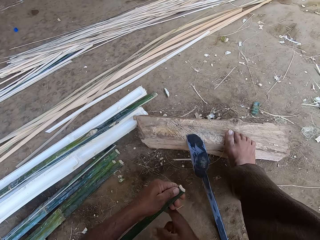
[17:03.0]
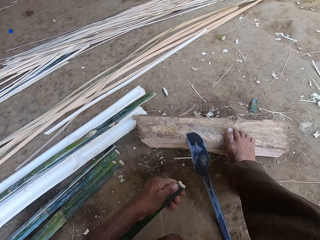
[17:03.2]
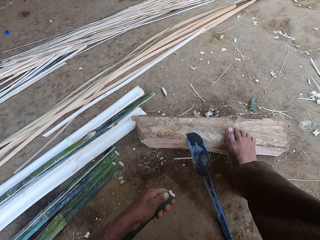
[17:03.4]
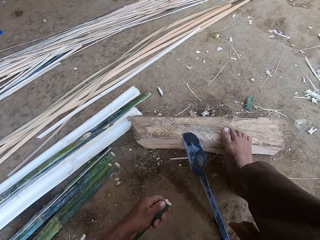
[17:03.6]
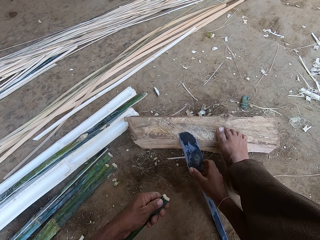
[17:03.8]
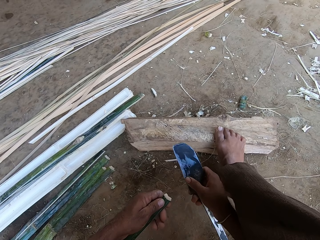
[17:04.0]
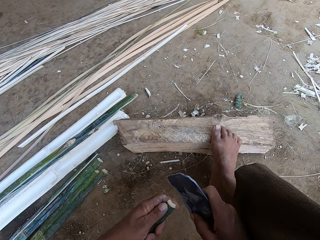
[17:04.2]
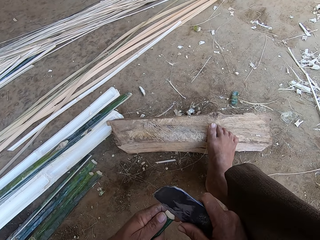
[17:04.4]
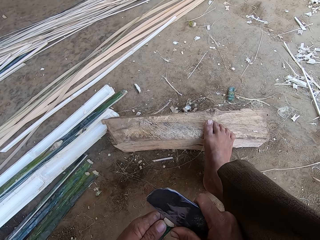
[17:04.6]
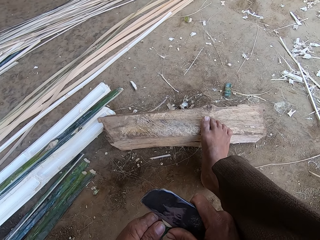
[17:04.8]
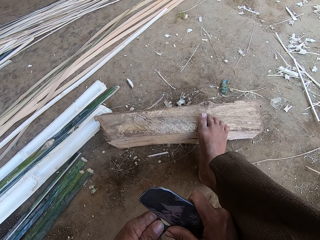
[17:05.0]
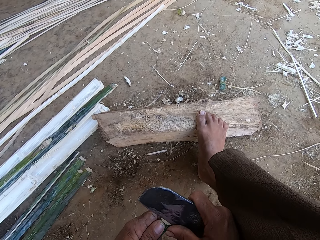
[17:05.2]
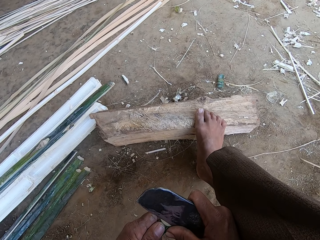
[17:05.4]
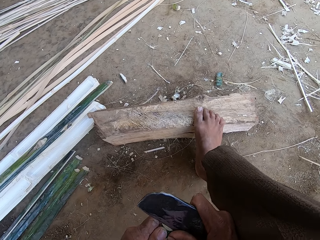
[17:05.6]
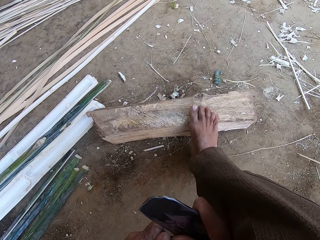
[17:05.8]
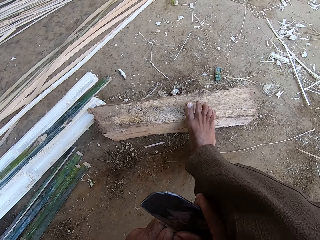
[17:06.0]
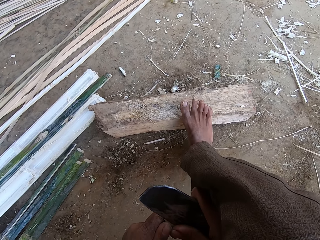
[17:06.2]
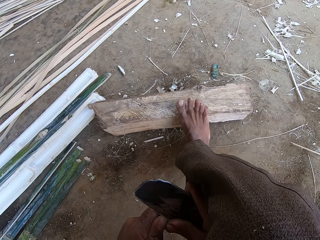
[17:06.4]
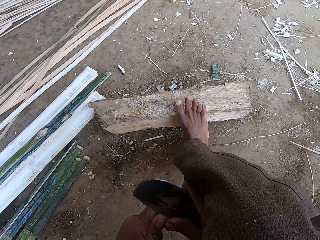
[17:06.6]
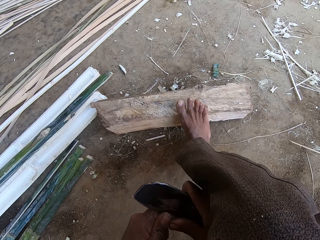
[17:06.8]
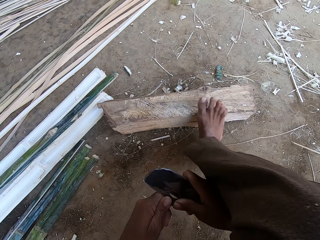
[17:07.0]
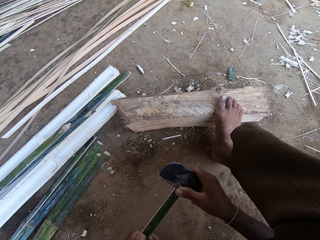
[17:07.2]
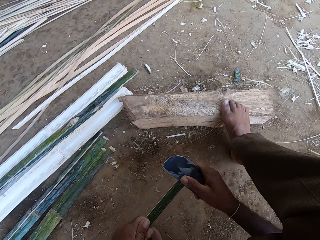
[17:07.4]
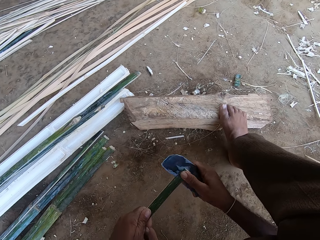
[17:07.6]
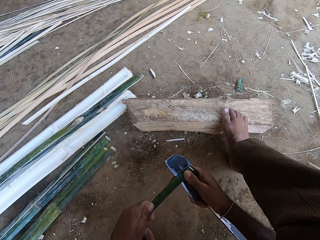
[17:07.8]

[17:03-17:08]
The camera wearer drops the blade on the ground with the right hand. They hold the reed knife. They pick up the blade with the right hand. They cut across the stick with the blade.

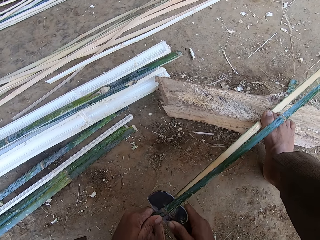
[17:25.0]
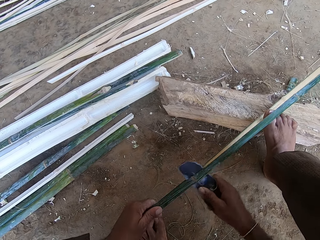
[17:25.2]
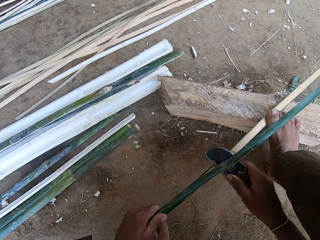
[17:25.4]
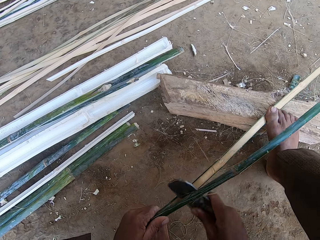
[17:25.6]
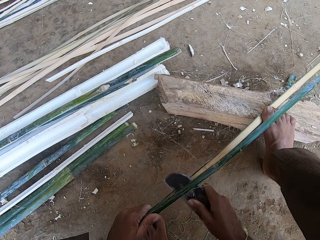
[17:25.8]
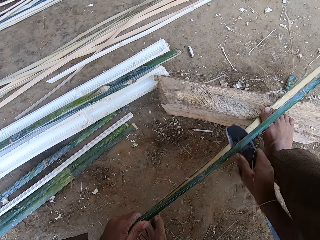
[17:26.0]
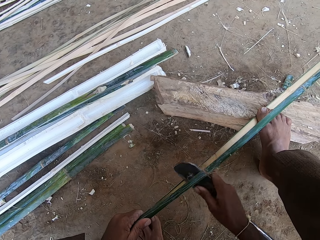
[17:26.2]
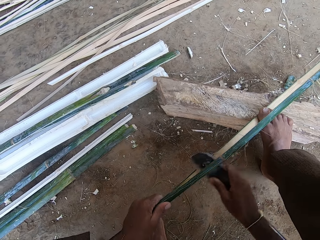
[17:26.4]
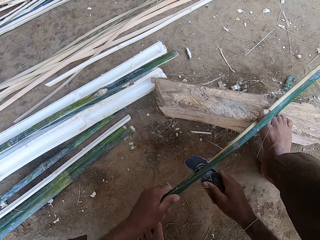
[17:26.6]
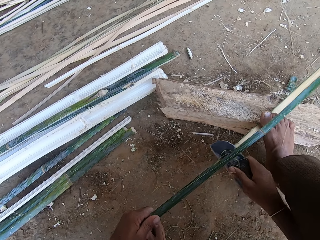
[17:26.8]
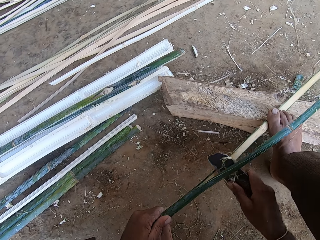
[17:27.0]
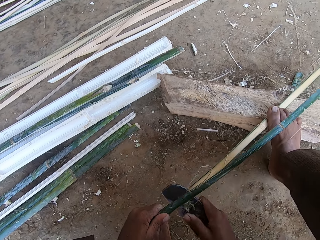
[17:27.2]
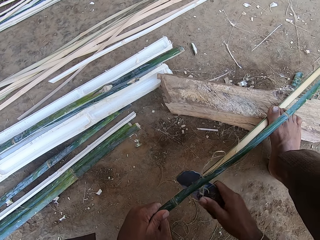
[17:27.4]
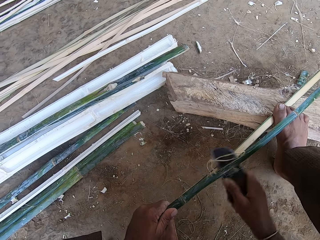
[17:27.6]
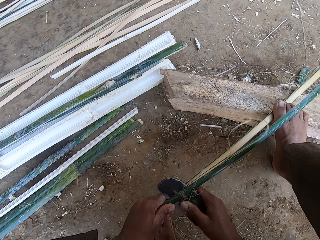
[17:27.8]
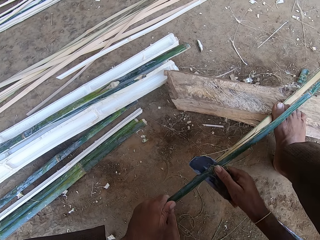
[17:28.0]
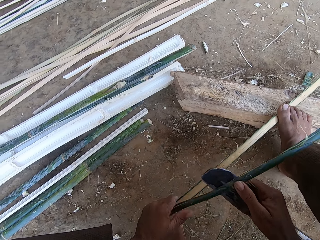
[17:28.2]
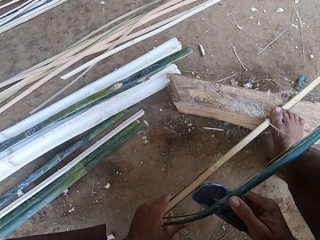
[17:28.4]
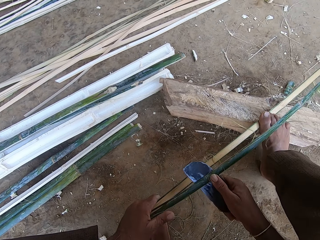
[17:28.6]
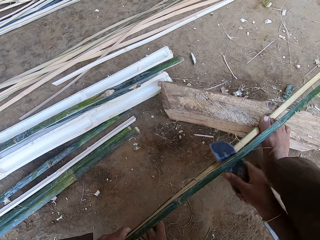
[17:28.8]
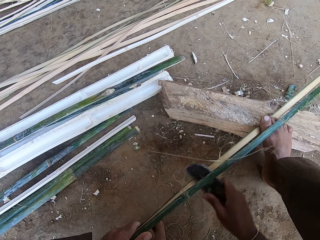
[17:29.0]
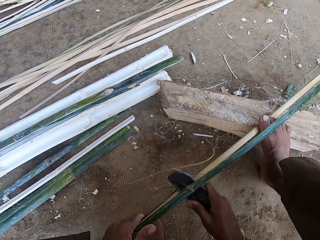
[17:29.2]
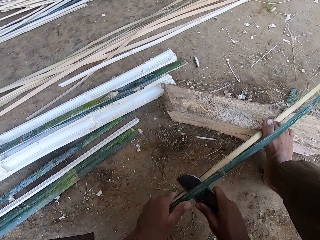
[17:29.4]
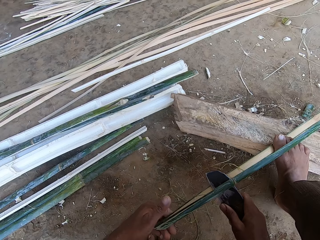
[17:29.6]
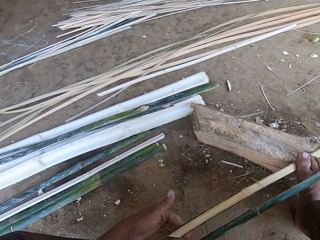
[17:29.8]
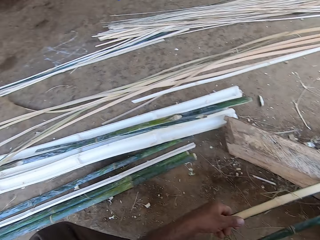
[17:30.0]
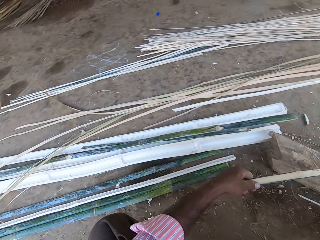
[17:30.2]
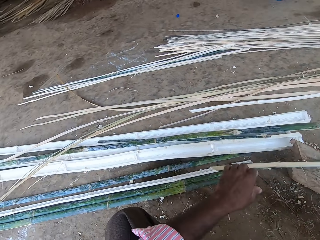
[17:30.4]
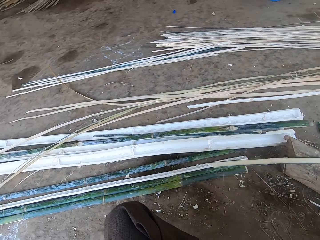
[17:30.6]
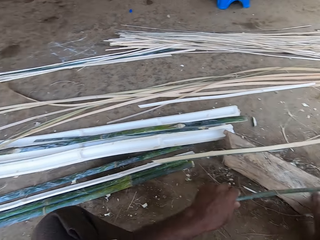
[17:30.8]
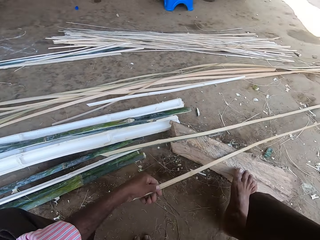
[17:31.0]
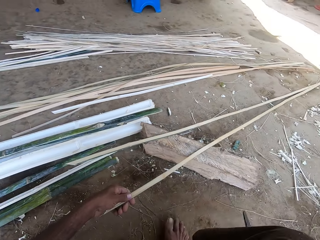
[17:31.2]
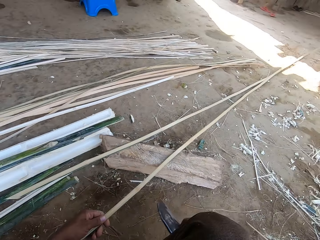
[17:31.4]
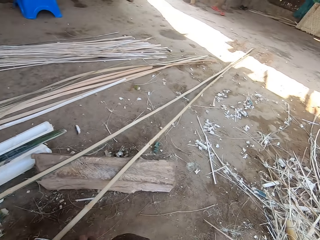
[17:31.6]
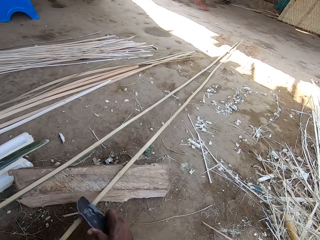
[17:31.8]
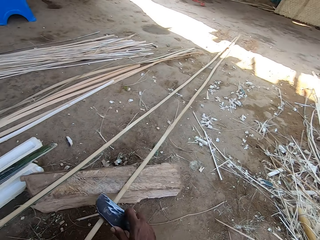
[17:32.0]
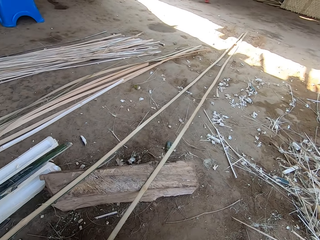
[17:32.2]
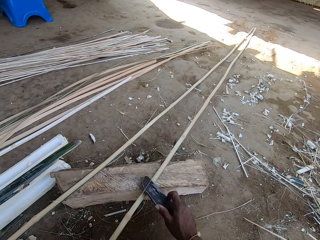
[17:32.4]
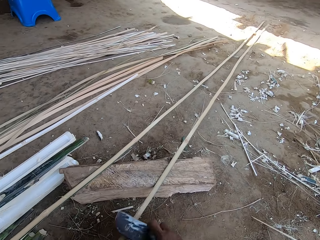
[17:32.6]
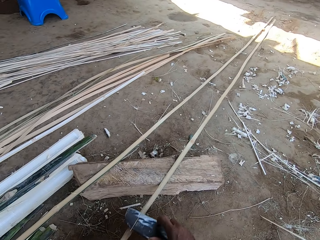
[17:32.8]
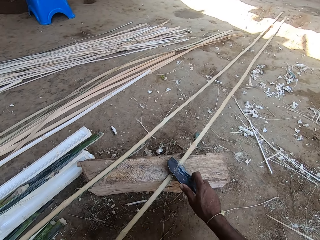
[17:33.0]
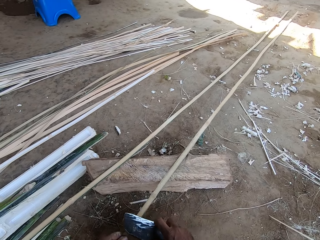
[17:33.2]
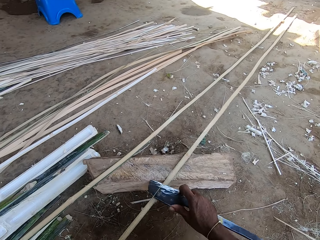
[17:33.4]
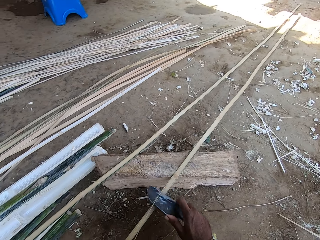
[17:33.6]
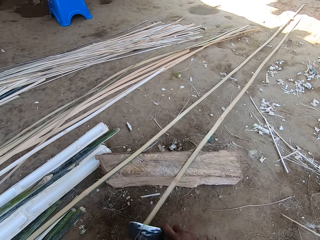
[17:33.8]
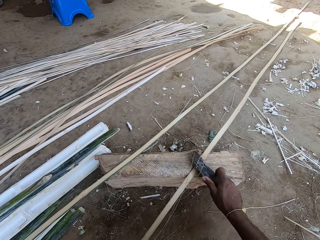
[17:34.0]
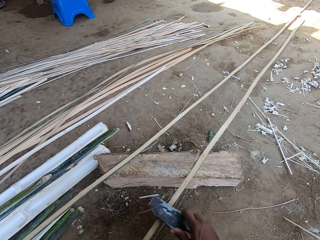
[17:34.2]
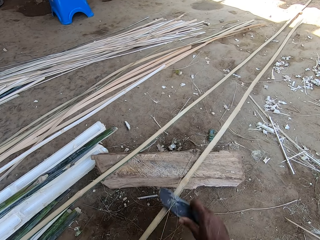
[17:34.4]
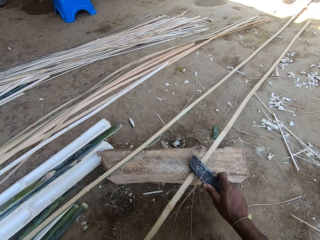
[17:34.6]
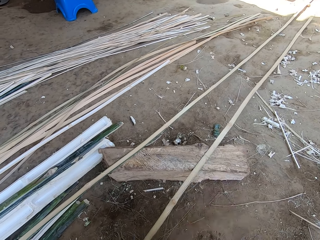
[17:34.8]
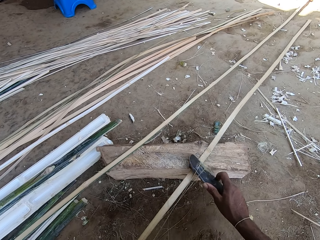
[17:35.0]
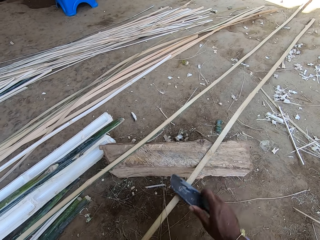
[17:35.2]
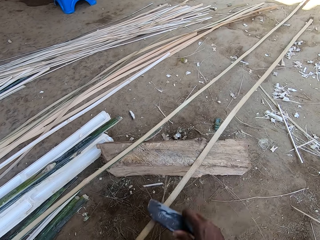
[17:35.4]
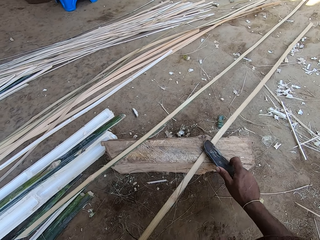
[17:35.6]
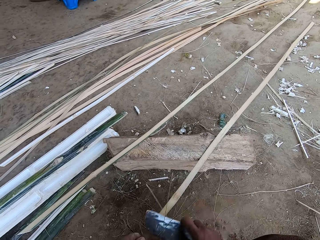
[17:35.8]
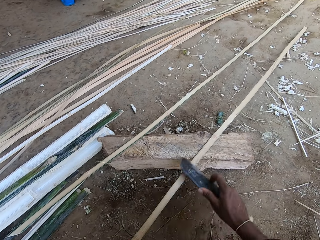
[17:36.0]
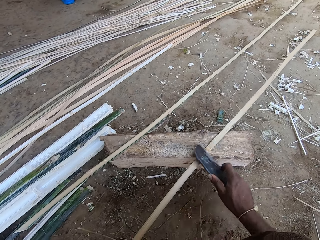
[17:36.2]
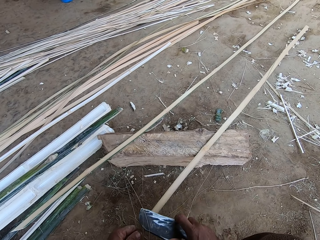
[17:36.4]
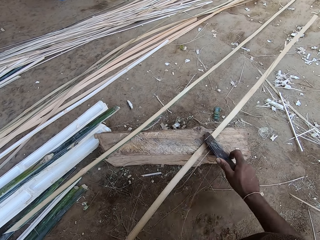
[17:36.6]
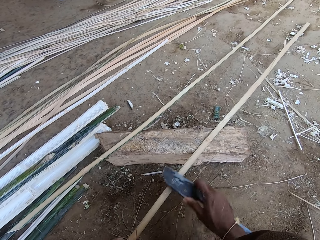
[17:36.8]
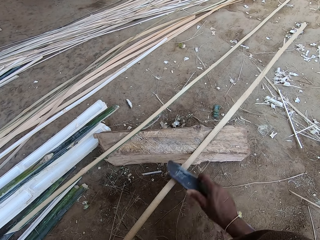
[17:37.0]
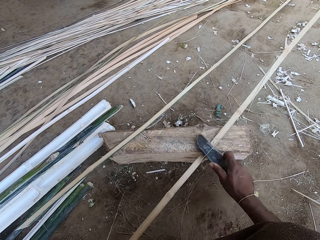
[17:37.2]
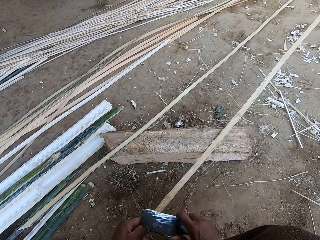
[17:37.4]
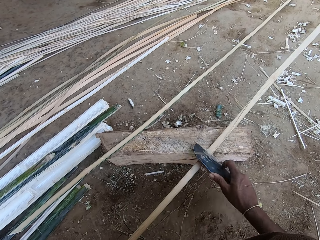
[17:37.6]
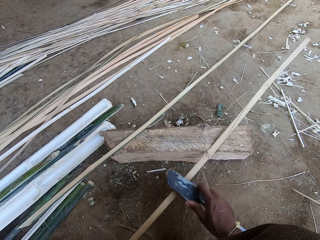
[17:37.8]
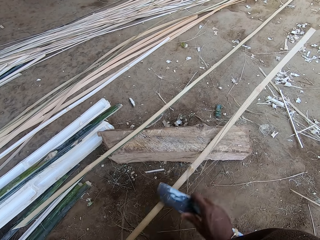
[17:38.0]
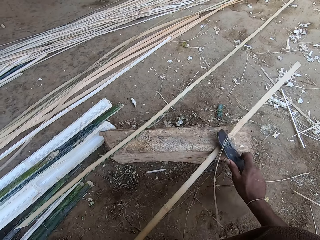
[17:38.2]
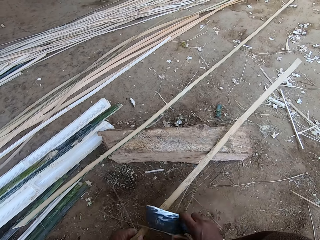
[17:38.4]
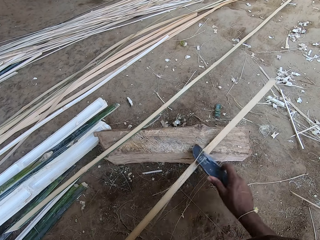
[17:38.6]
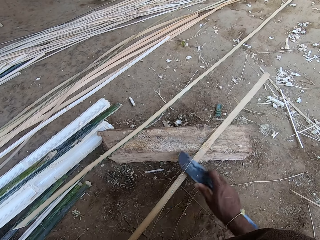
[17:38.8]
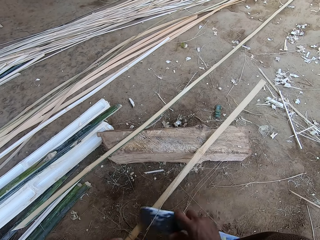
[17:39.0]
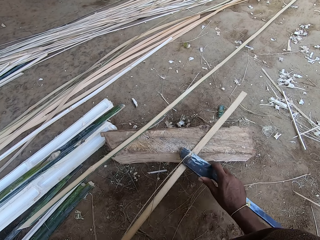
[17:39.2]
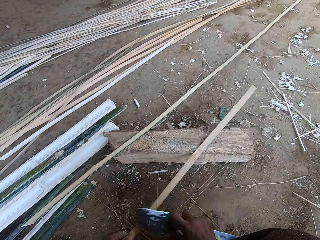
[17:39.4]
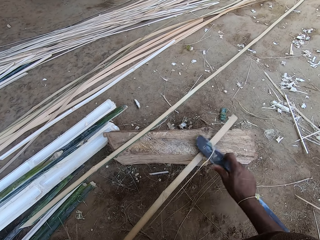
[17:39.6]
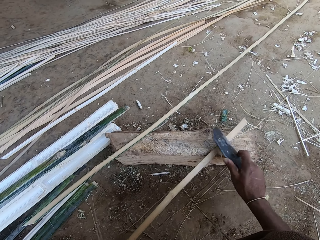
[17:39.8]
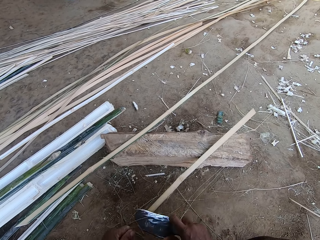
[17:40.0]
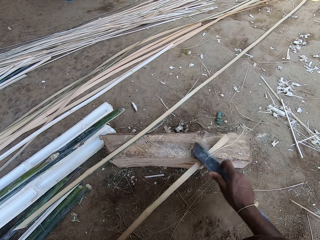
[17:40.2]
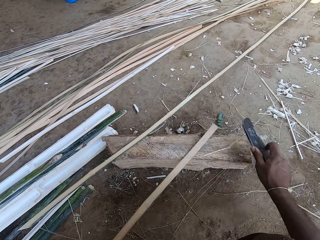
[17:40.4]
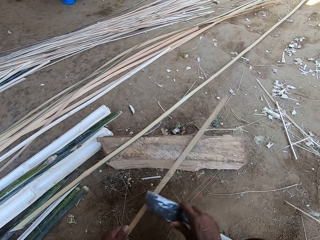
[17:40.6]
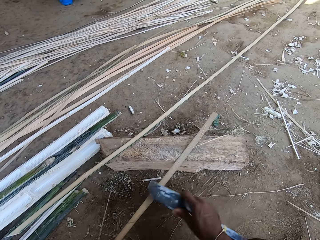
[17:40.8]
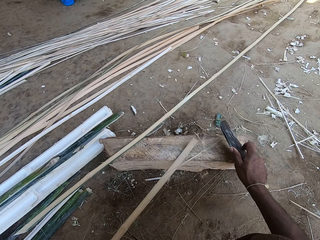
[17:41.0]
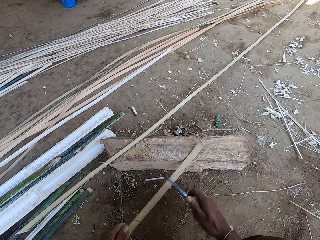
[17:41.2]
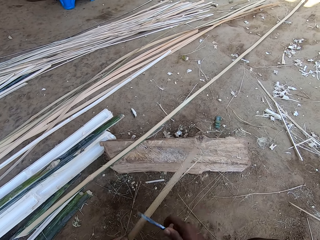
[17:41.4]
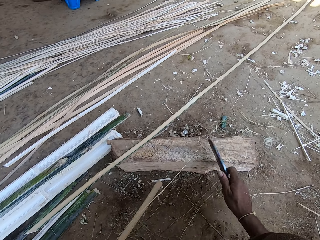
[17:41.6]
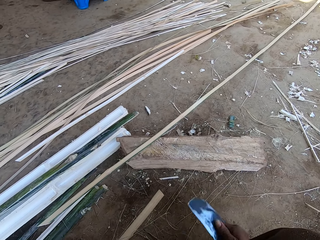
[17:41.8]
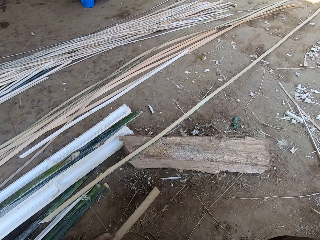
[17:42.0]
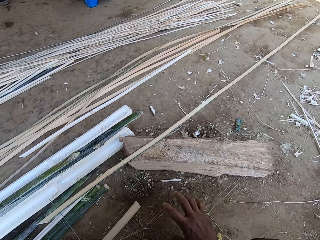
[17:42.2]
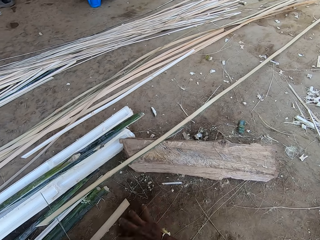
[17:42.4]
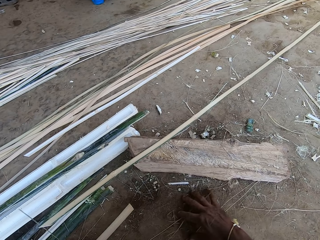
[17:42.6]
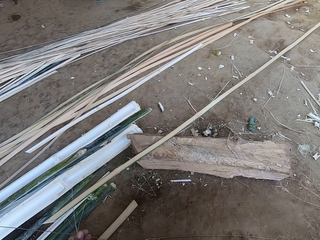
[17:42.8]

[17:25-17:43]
The camera wearer steps on the stick with the right foot. They cut the stick with the blade. They step on the stick with the right foot. They throw reeds to the other side. They drop the stick aside. They hold a reed. They scrape the stick with the blade. They shape the reed using the reed knife. They pull the stick with the left hand. They scrape the stick with the blade. They pull the stick with the left hand. They scrape the stick with the blade.
